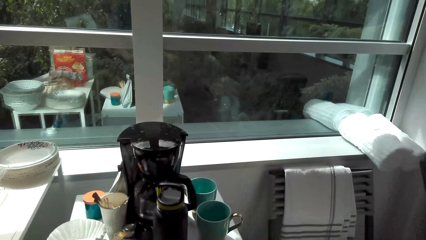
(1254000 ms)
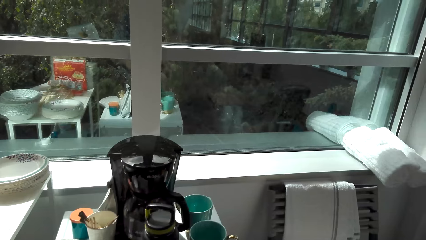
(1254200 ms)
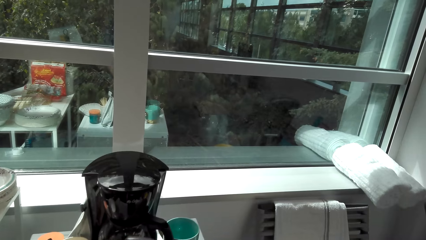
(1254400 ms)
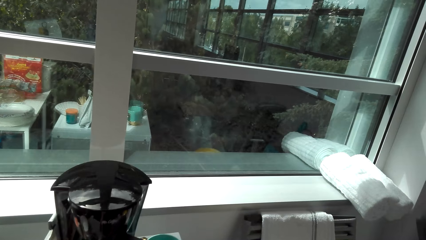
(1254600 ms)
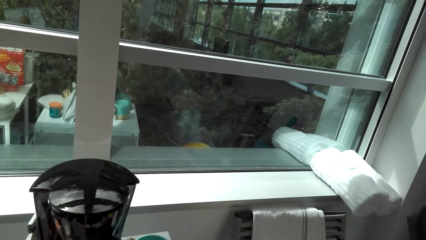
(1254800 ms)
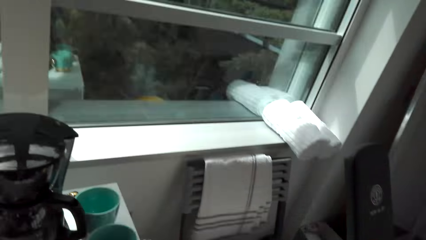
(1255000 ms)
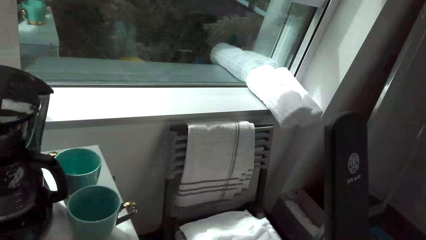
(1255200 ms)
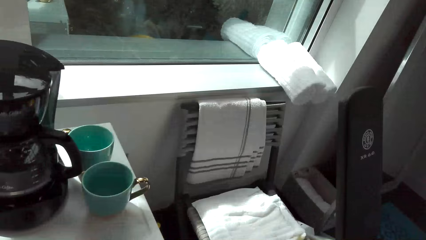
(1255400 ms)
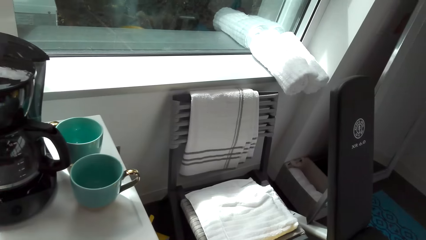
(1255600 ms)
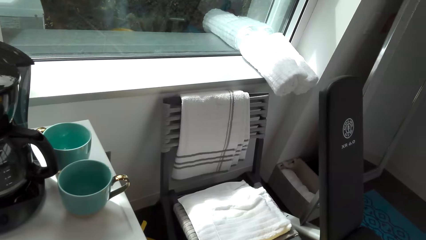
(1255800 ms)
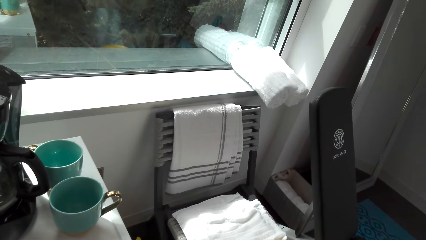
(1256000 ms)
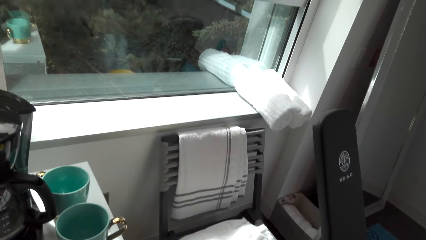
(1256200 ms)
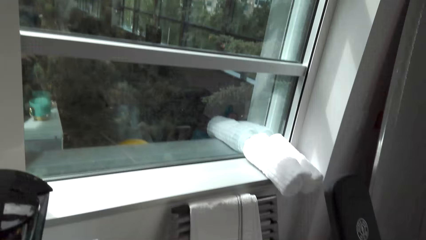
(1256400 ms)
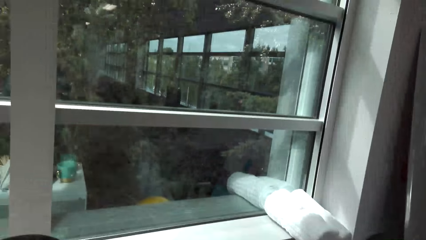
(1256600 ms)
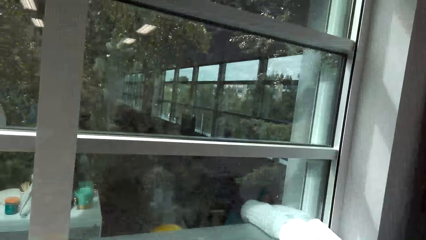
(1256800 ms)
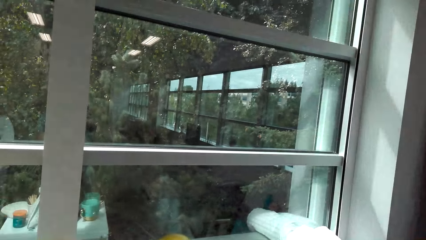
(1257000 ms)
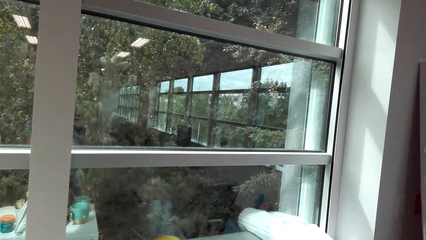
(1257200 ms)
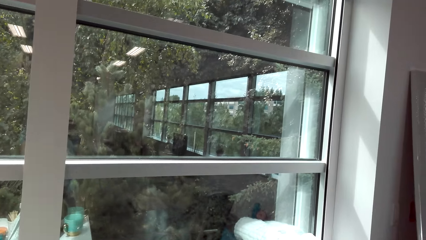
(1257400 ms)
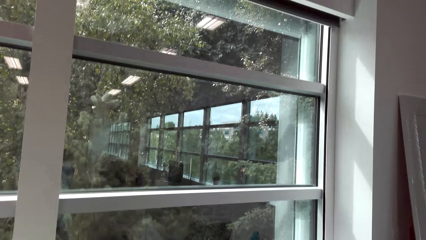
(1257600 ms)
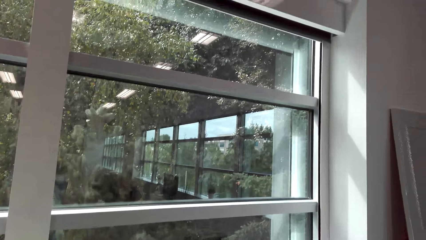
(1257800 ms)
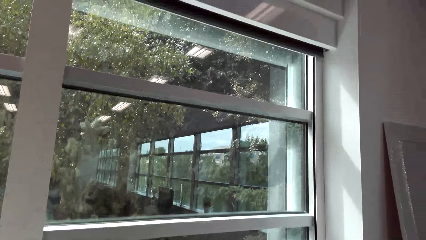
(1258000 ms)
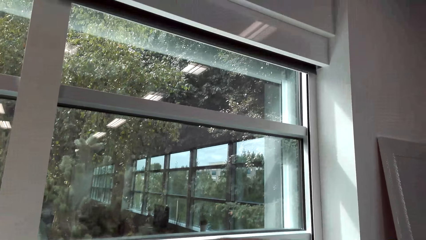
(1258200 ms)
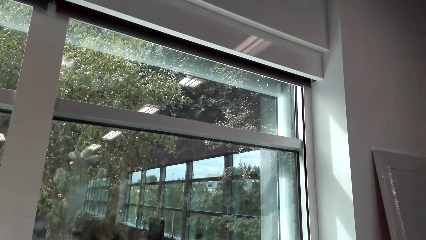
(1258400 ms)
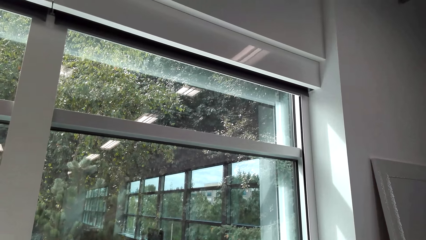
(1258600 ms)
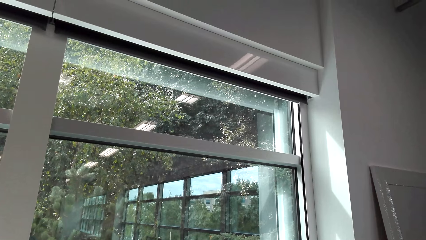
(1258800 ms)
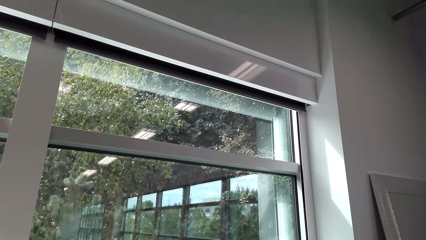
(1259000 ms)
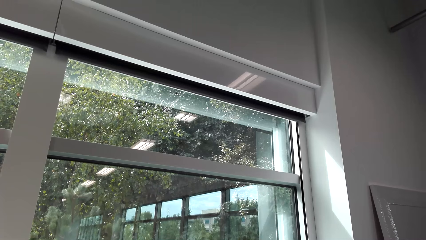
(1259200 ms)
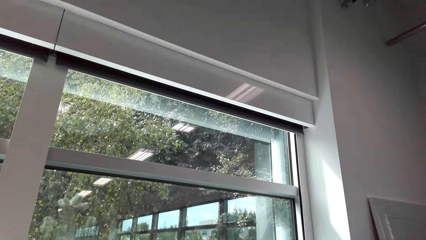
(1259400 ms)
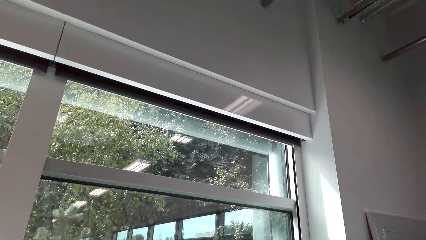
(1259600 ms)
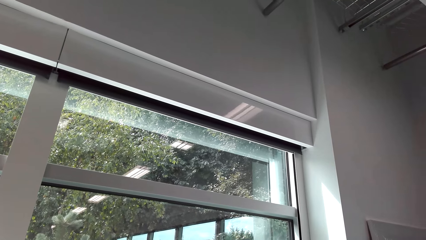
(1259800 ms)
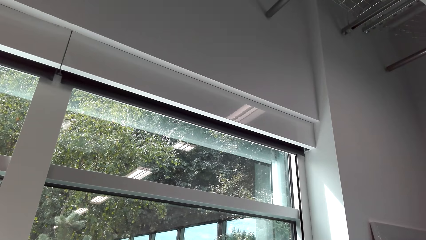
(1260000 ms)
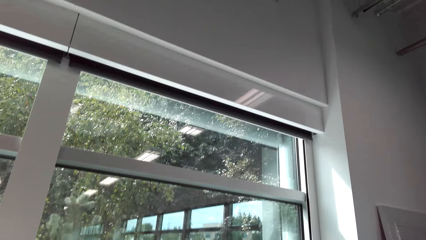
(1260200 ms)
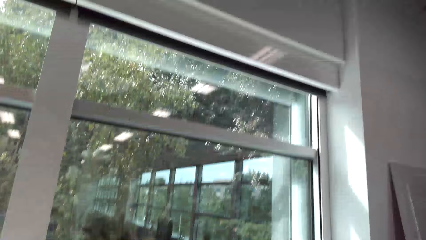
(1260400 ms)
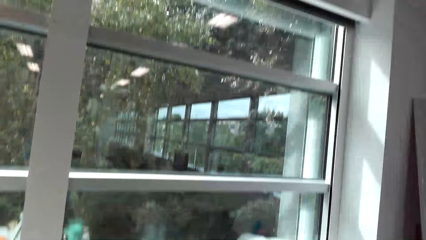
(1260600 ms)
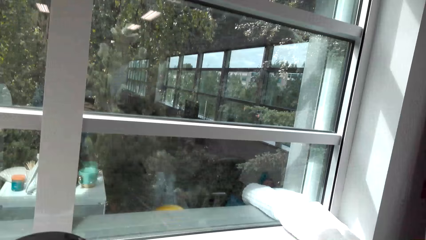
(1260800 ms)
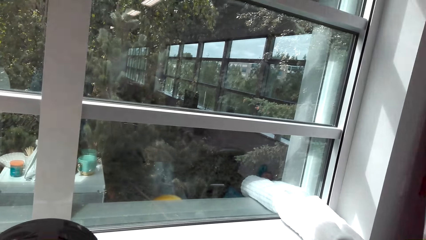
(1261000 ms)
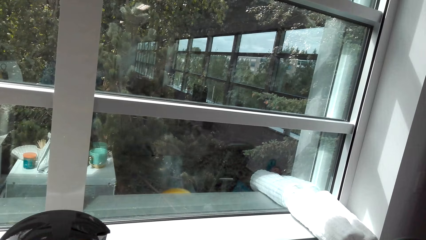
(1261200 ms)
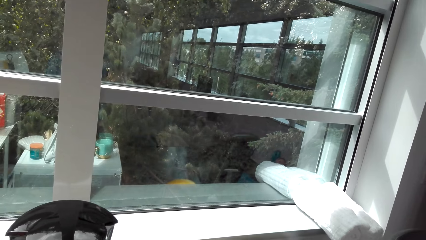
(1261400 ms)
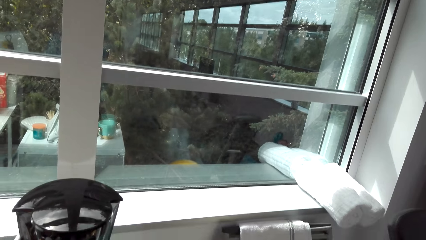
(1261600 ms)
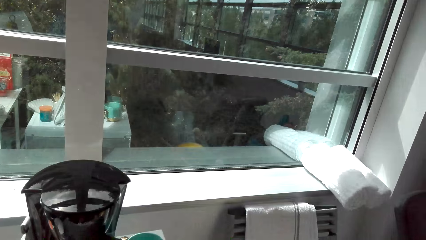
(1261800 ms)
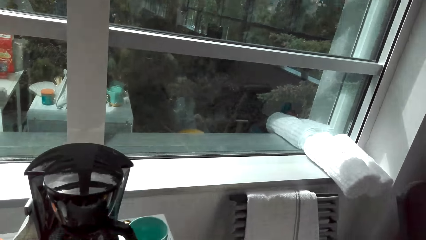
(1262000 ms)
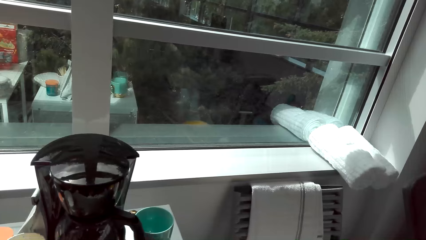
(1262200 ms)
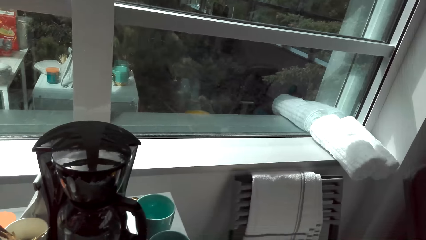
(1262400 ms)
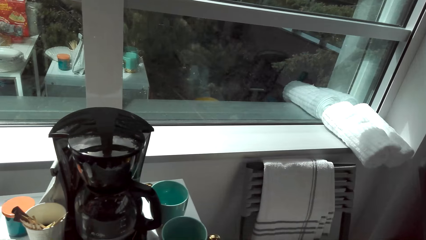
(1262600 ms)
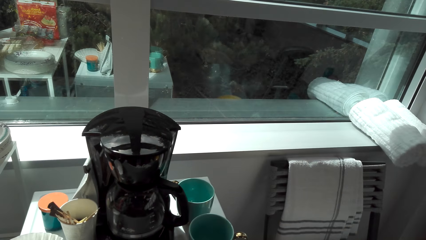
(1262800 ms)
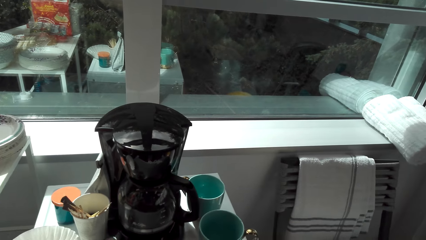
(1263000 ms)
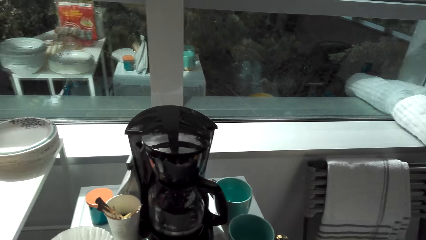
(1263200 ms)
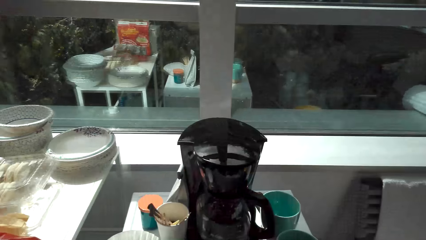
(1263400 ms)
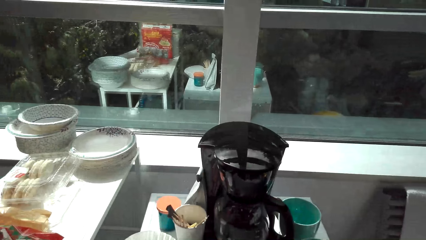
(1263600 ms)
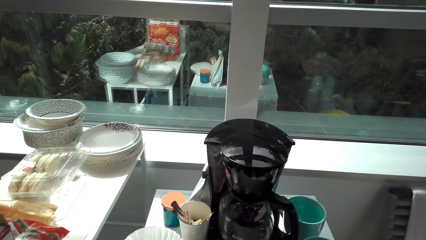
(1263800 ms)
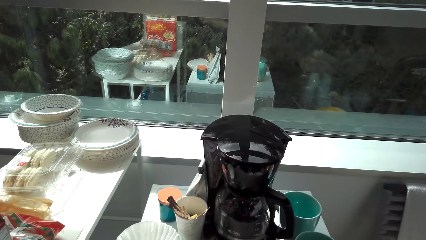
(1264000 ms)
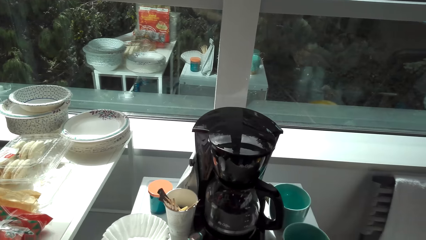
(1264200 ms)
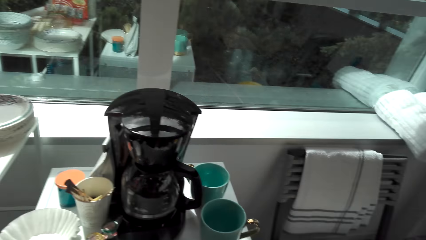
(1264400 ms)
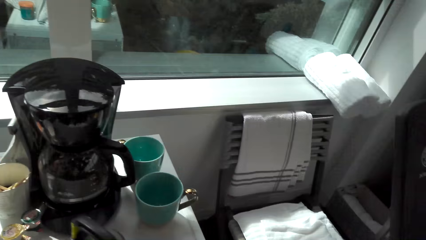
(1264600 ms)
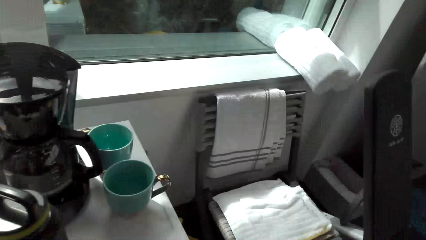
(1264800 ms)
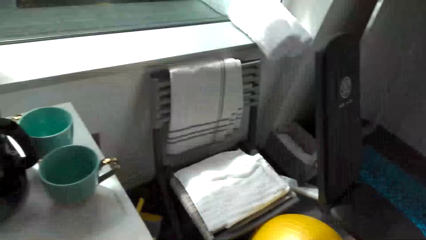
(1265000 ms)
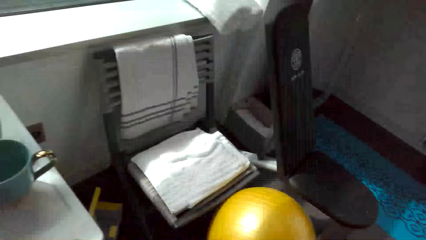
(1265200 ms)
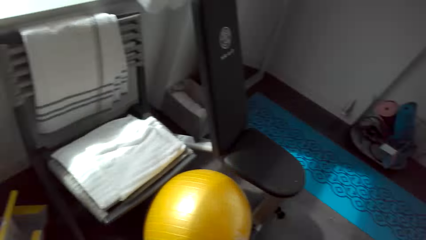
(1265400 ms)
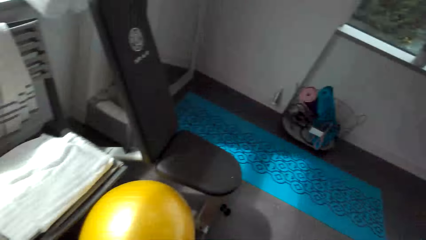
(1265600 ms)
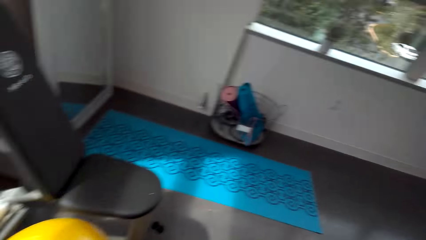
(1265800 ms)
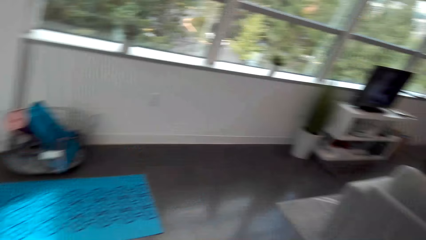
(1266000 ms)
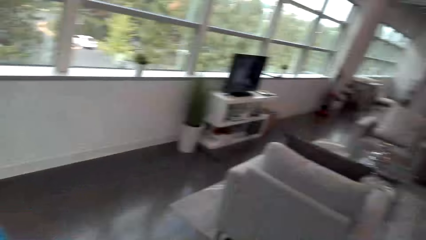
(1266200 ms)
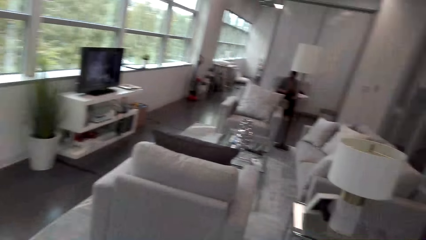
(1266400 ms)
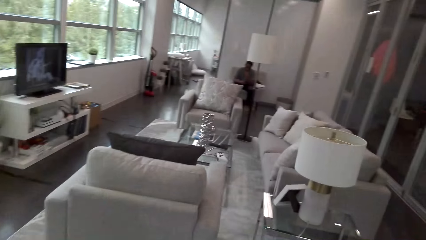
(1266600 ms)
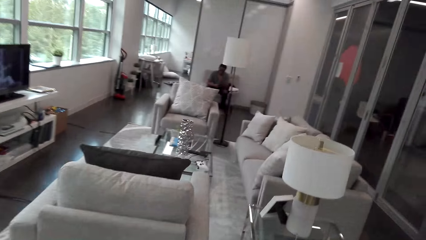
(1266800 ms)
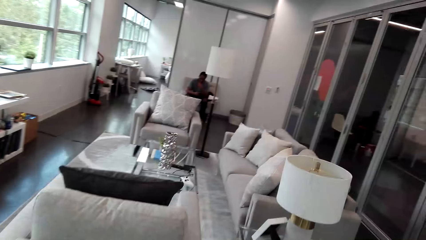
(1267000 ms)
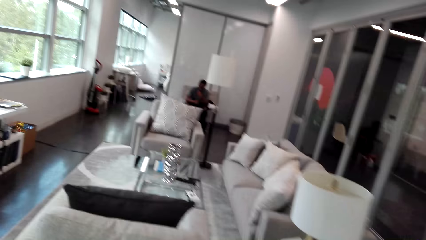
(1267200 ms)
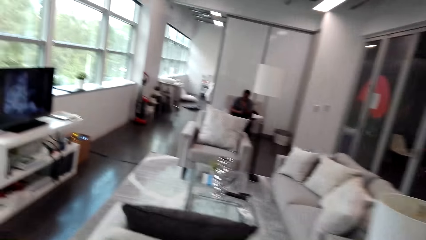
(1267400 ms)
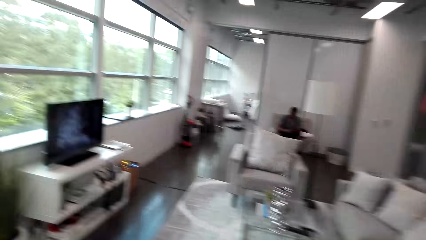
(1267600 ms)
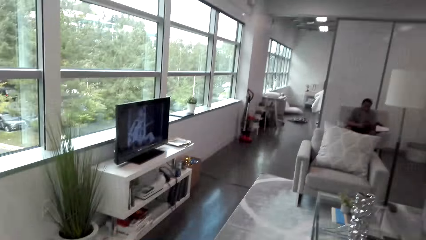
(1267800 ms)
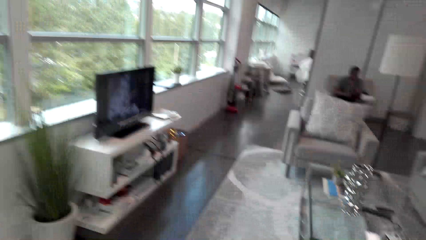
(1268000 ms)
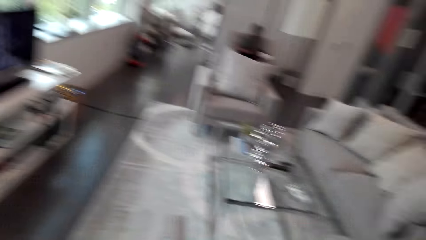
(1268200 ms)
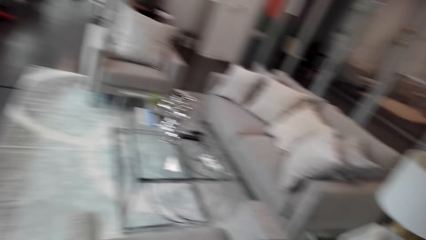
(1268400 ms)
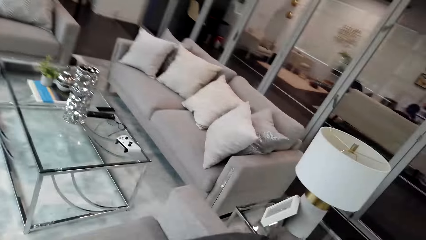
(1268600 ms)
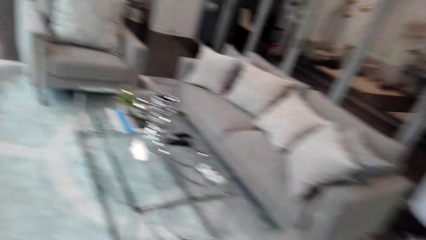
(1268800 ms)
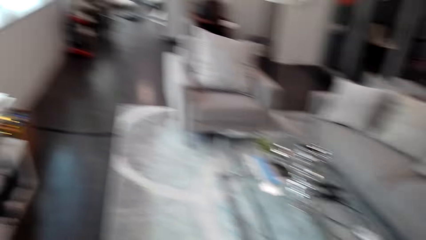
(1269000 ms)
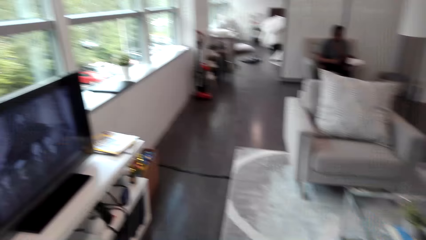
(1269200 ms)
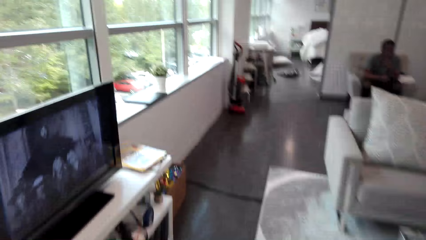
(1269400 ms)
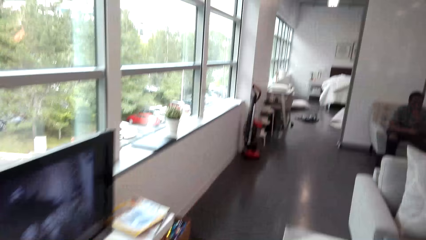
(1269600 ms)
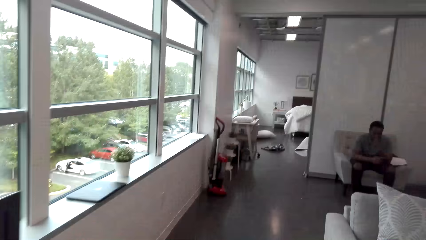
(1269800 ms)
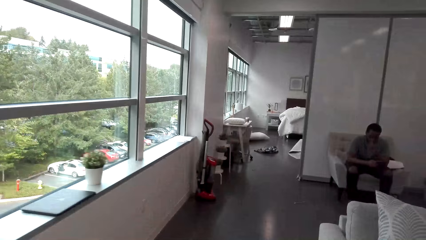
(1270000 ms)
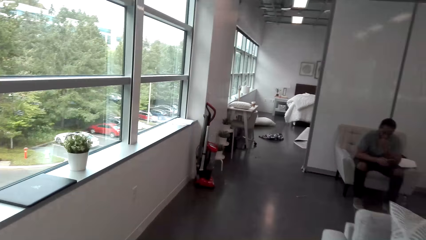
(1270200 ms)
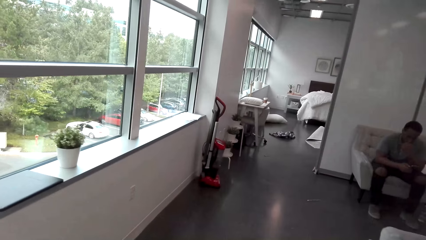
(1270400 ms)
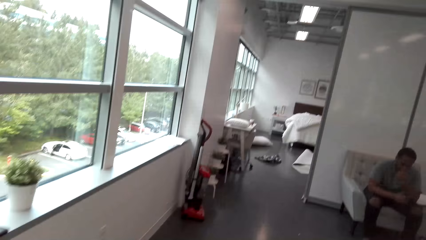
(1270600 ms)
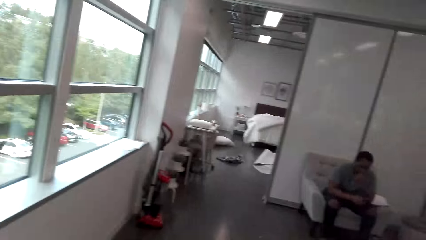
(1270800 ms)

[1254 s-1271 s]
The camera wearer does something on the countertop. They walk to the bedroom. A man operates a phone at the far end of the room.
